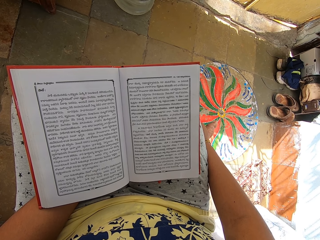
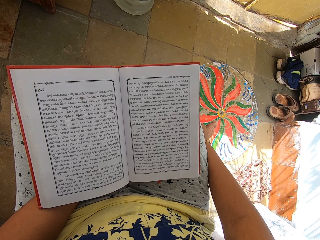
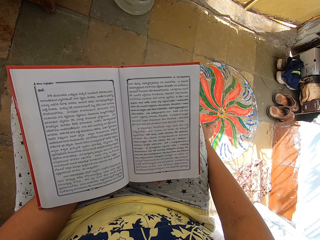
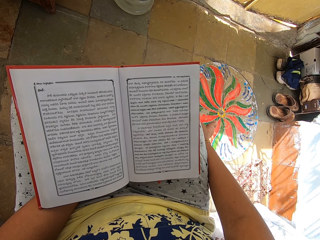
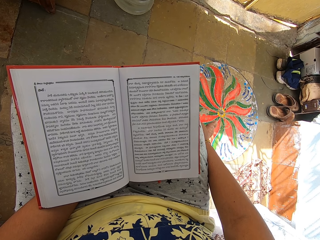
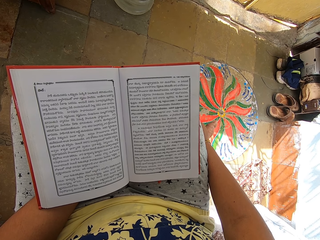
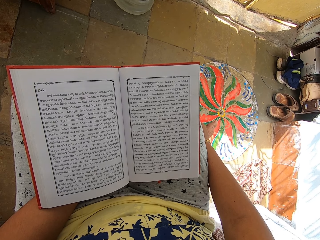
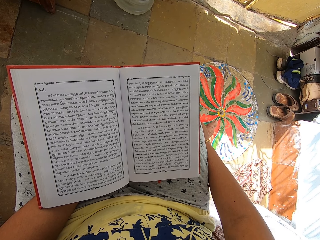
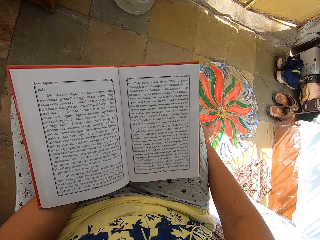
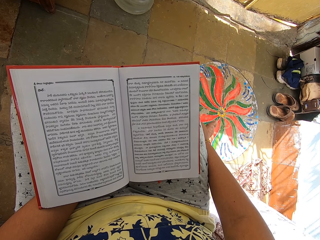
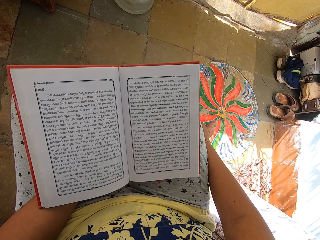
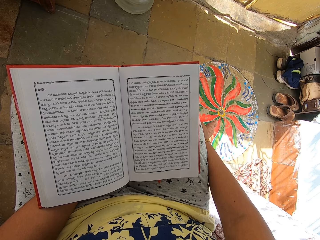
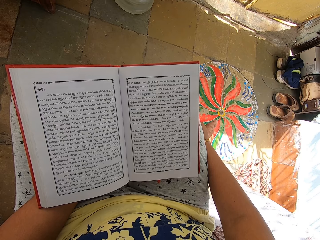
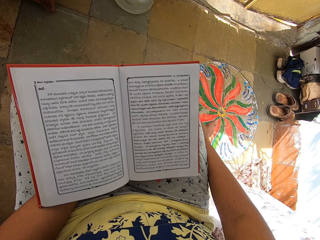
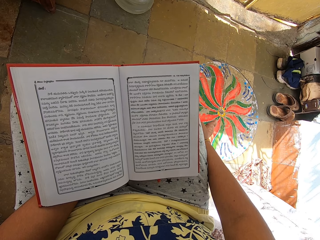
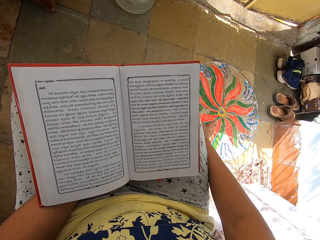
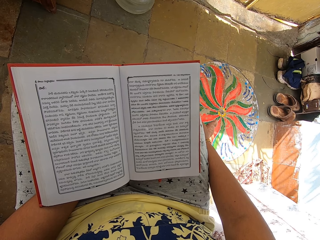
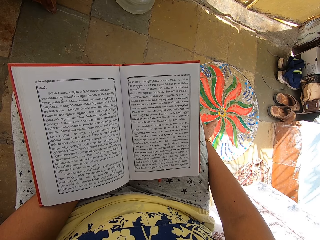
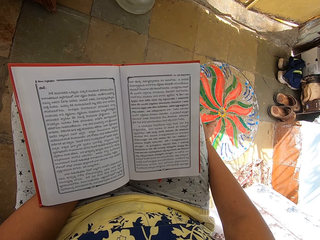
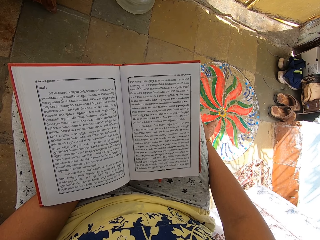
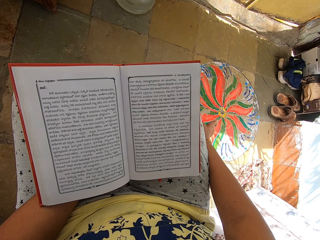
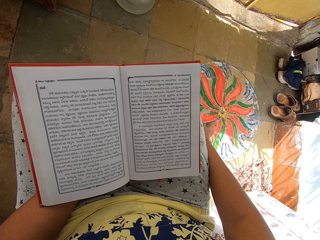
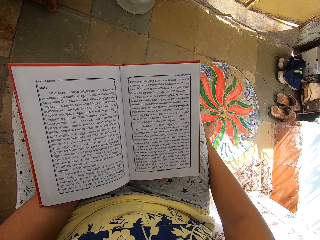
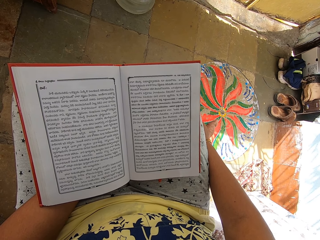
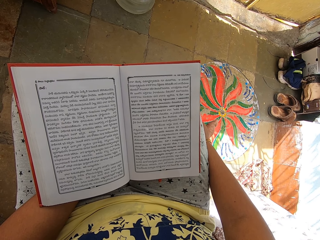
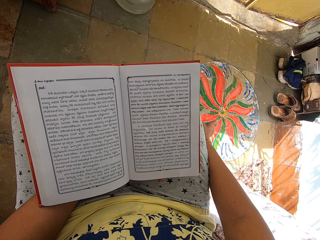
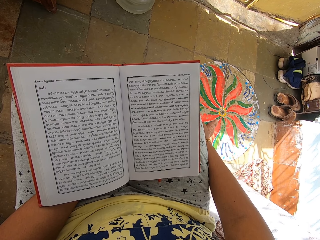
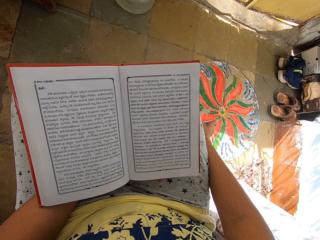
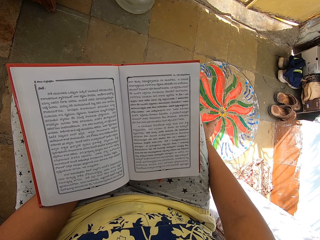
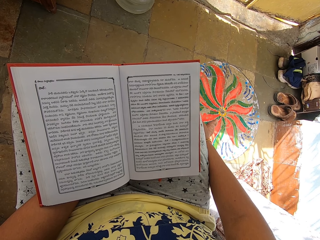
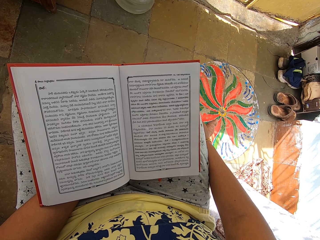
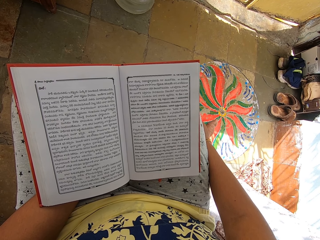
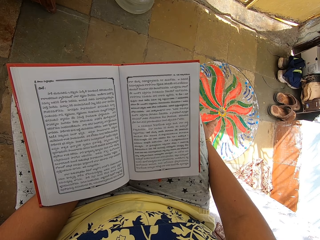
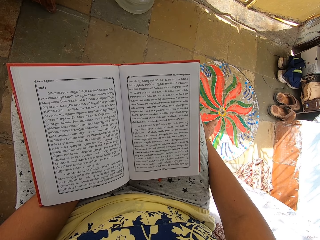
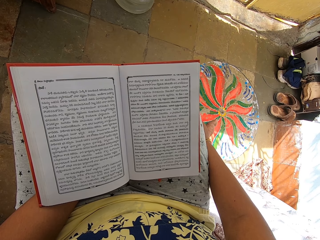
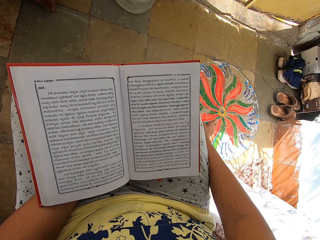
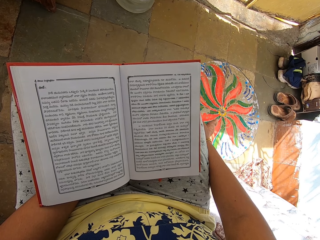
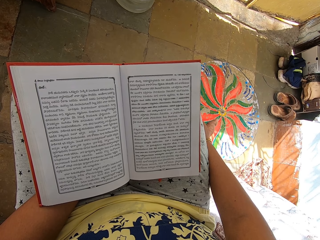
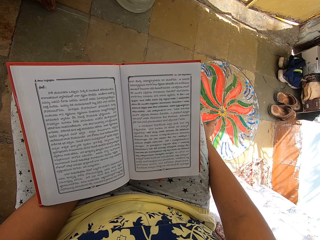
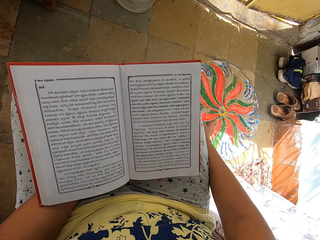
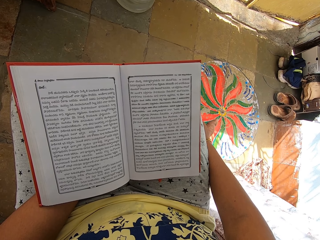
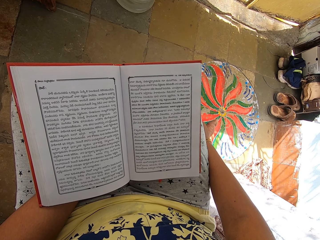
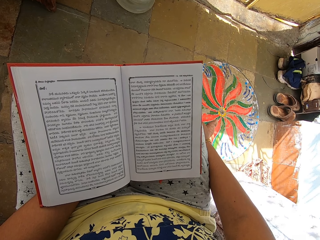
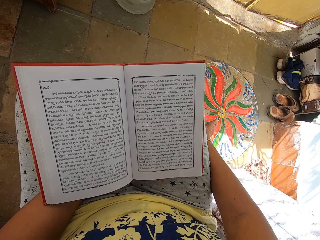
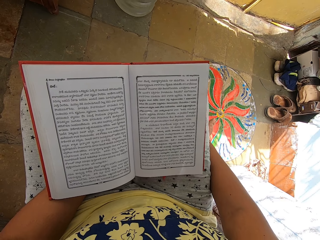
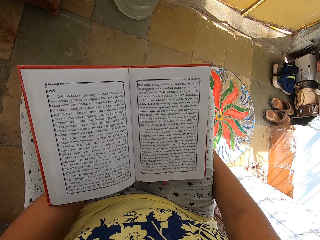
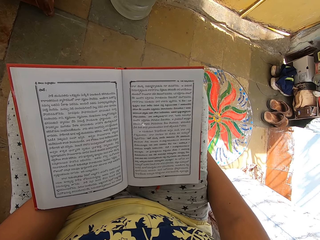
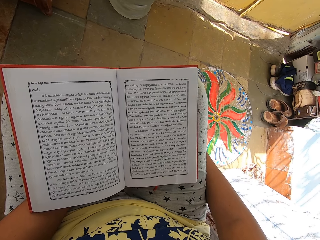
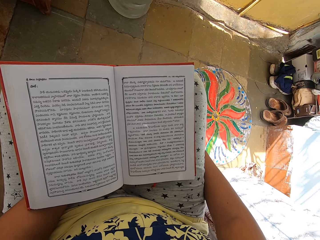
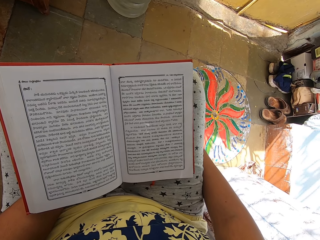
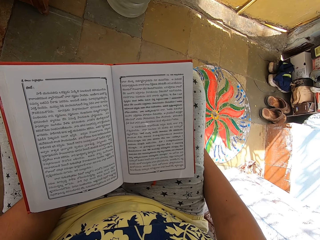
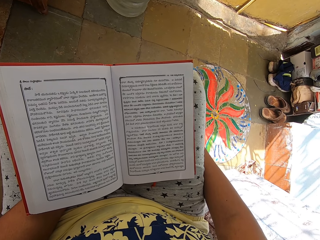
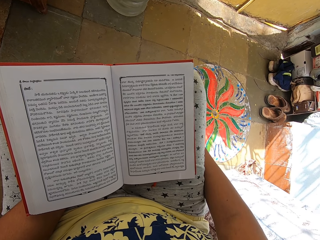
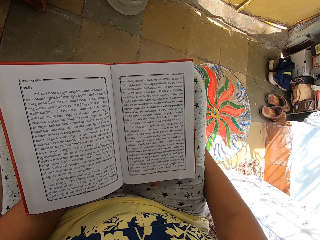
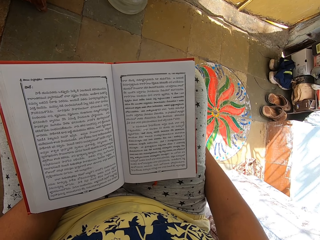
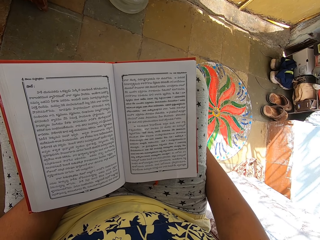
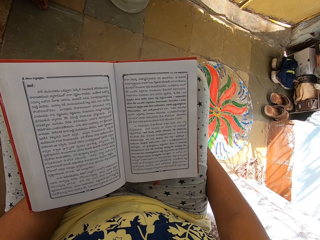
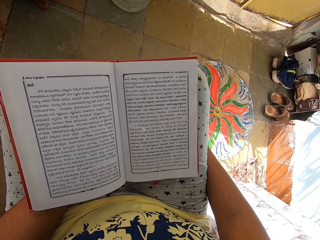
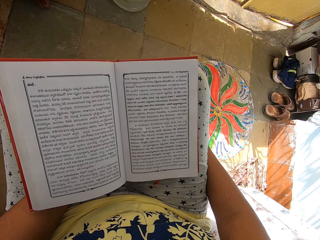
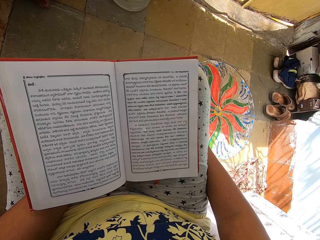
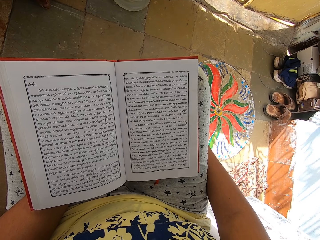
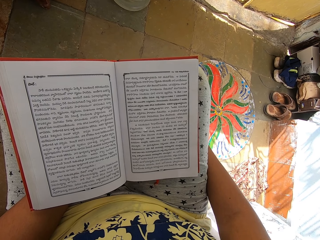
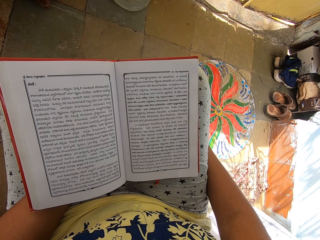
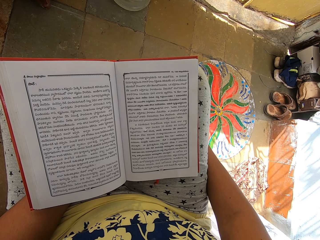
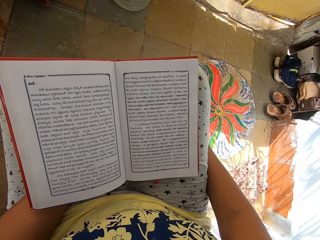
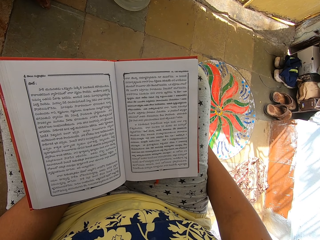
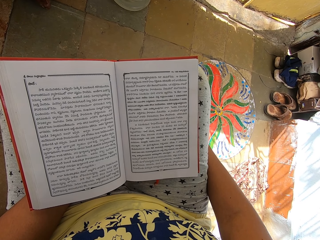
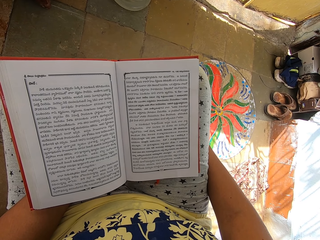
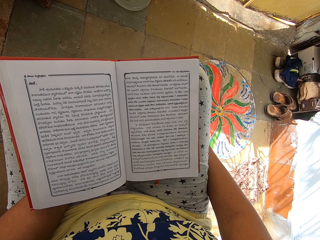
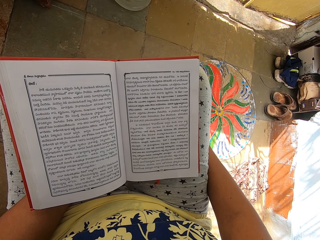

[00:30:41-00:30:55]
The camera wearer pushes her knee up.

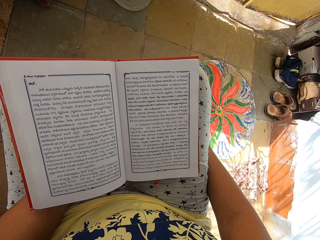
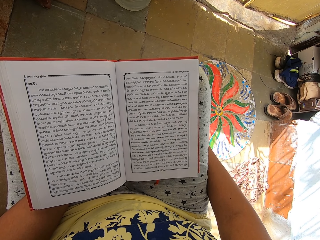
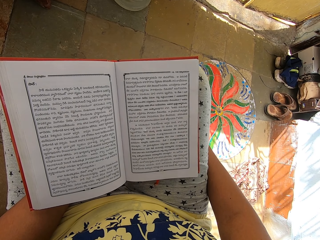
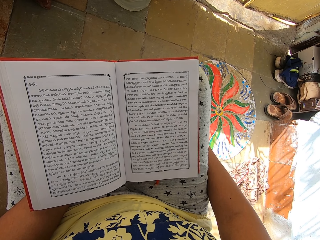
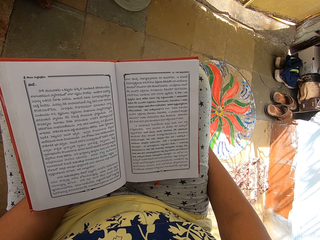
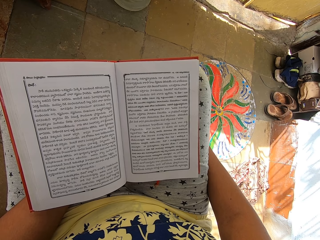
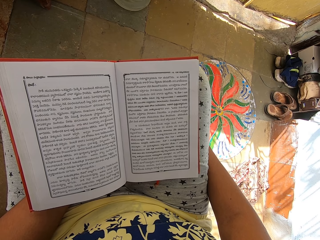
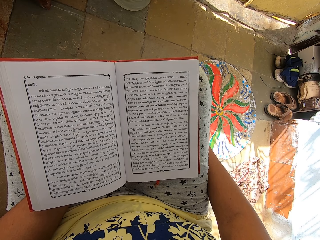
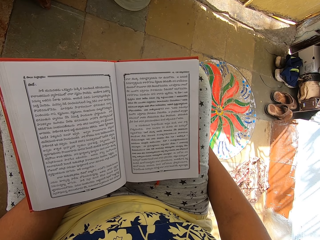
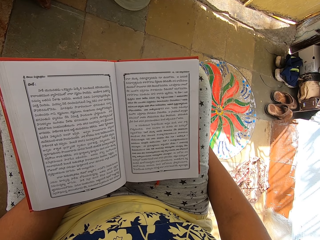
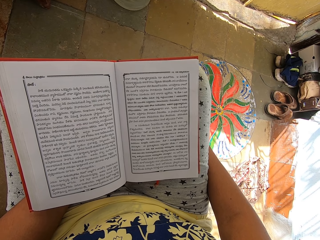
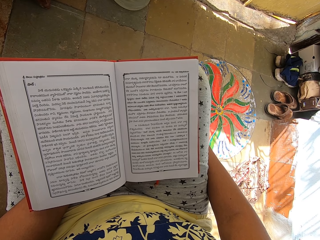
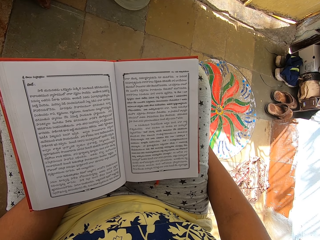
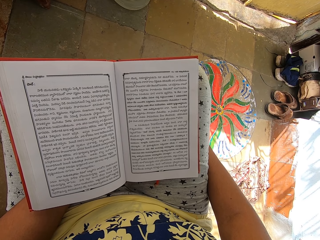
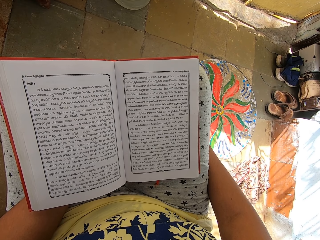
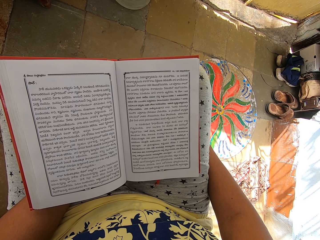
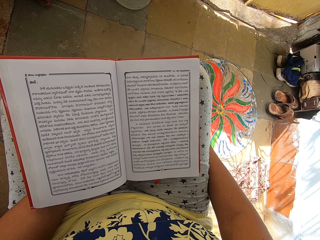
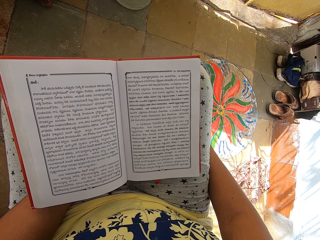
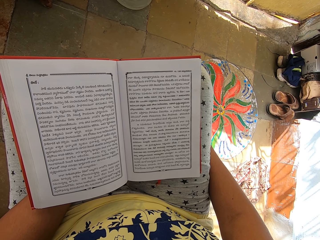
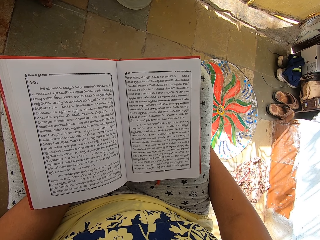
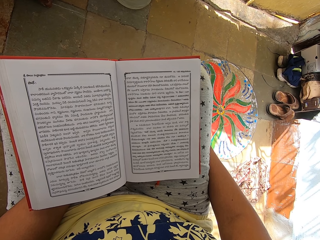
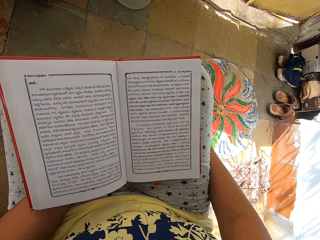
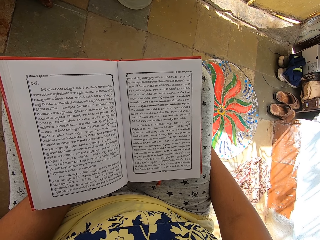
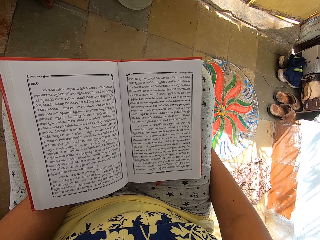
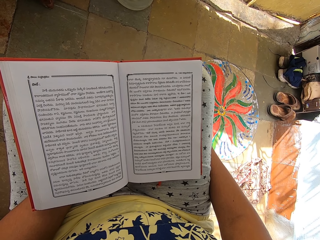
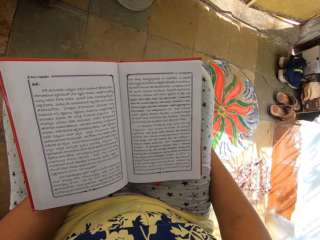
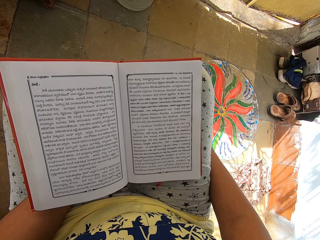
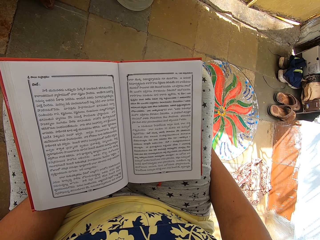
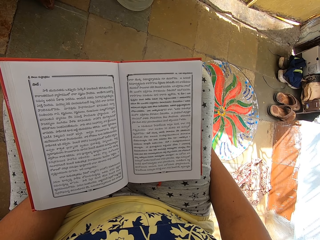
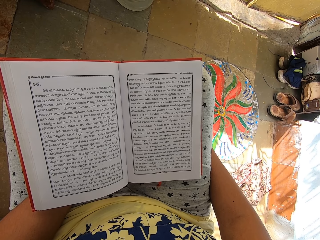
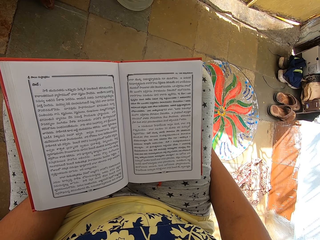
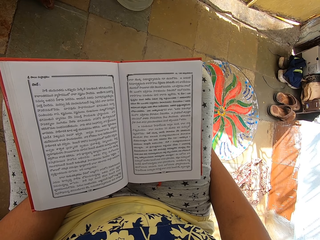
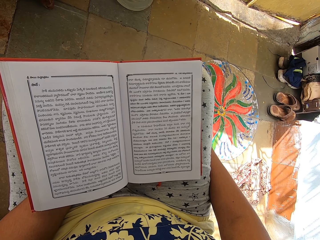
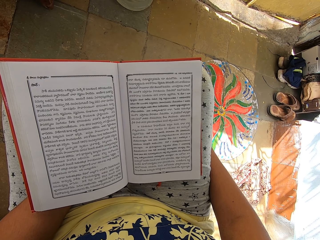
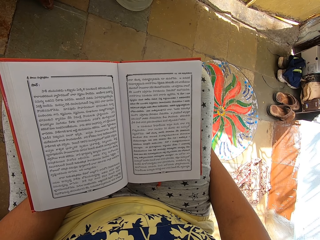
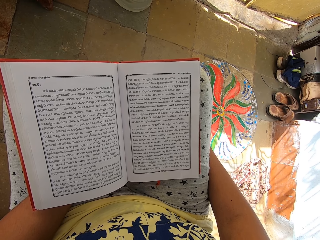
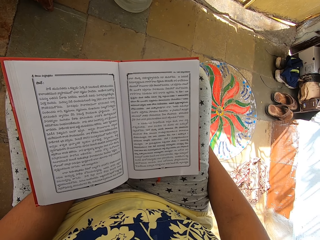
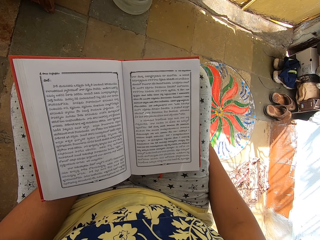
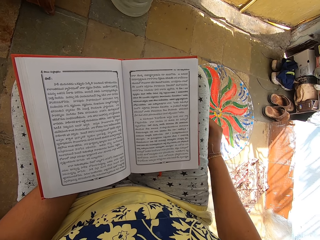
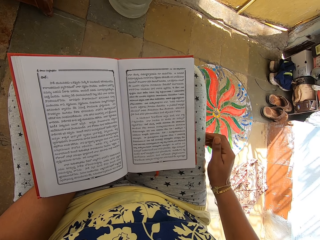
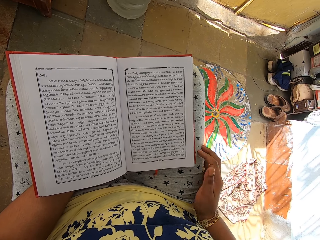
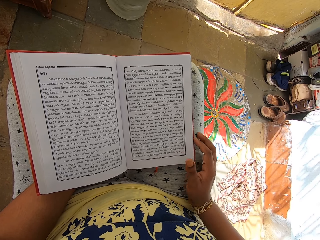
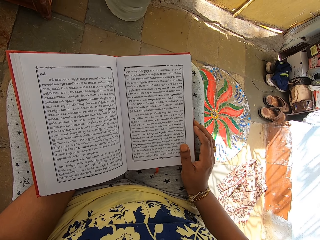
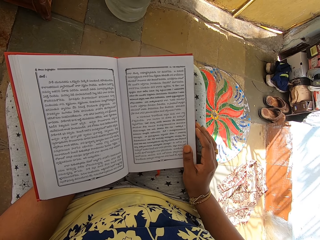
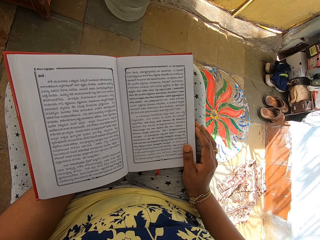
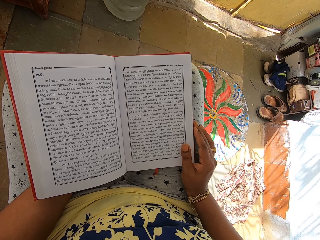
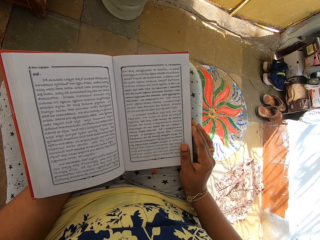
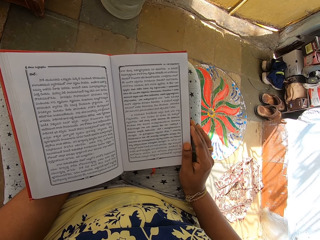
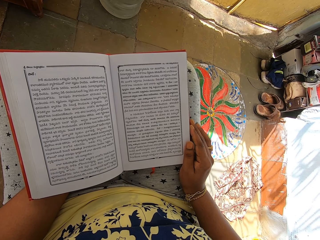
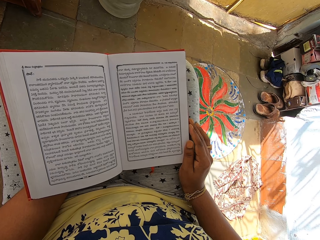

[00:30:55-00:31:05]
The camera wearer holds the book with her hands.
